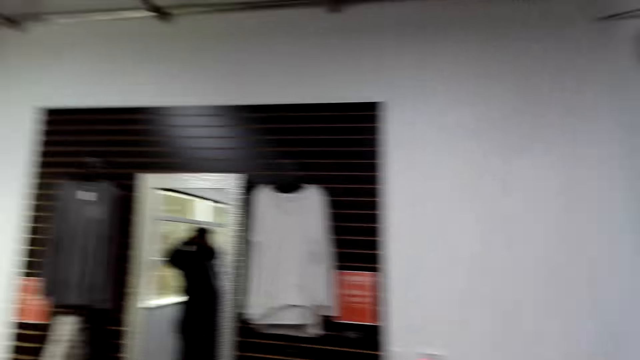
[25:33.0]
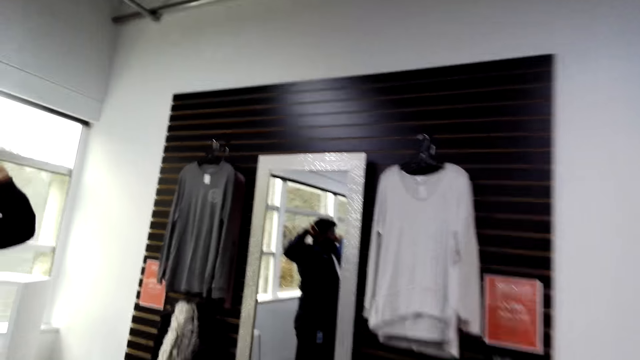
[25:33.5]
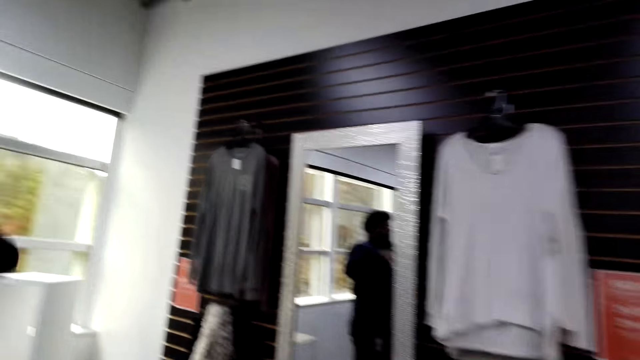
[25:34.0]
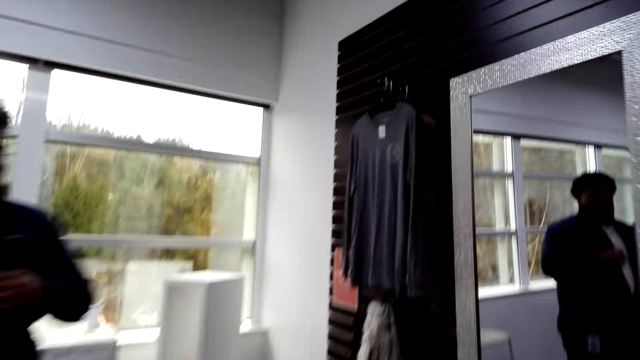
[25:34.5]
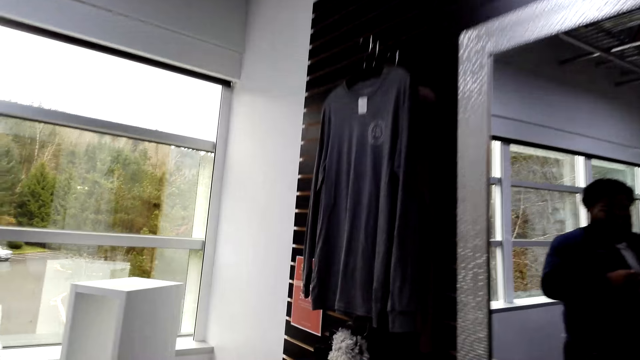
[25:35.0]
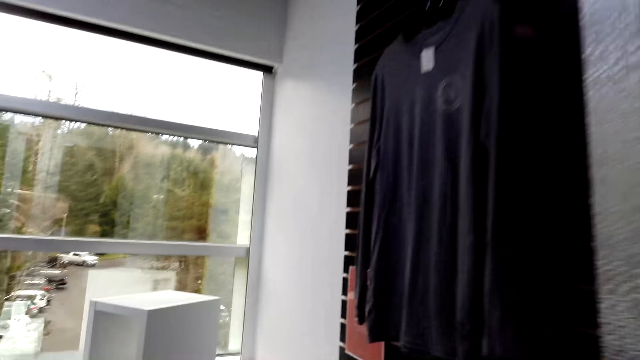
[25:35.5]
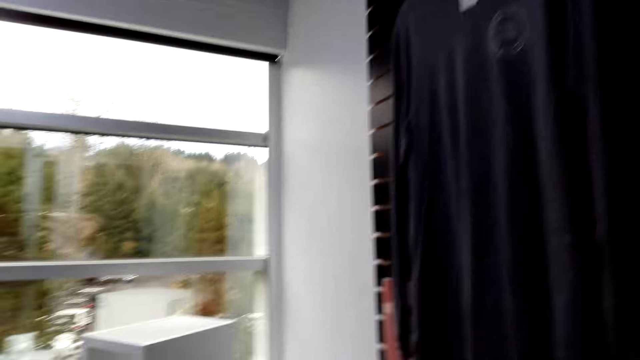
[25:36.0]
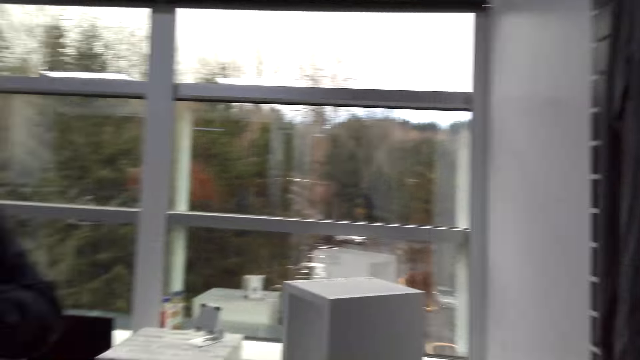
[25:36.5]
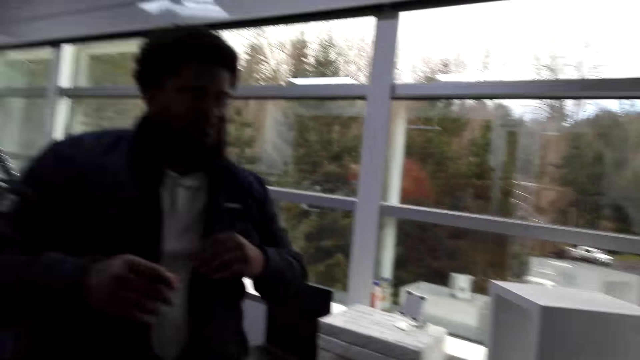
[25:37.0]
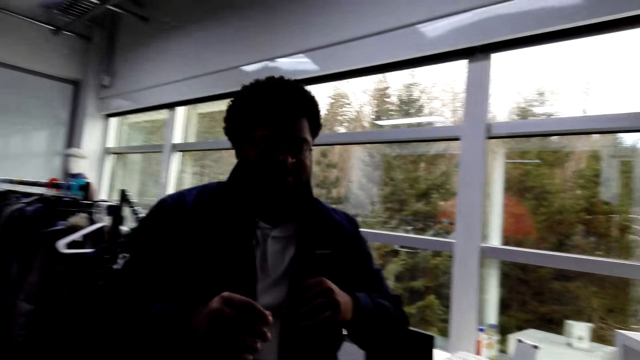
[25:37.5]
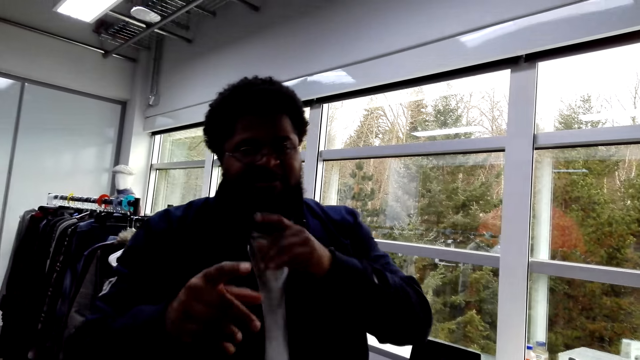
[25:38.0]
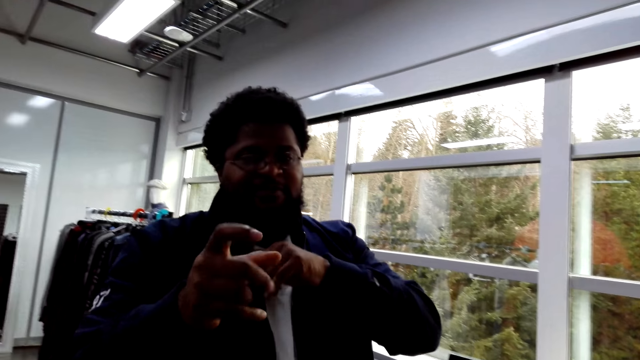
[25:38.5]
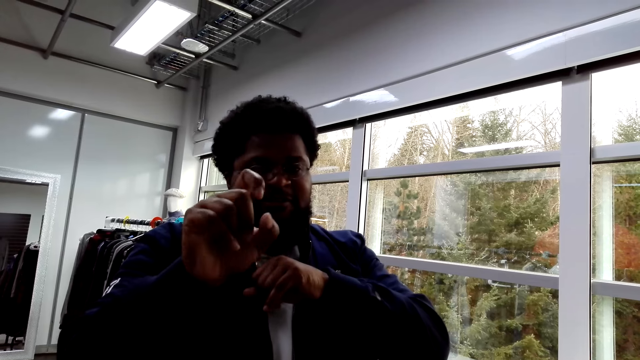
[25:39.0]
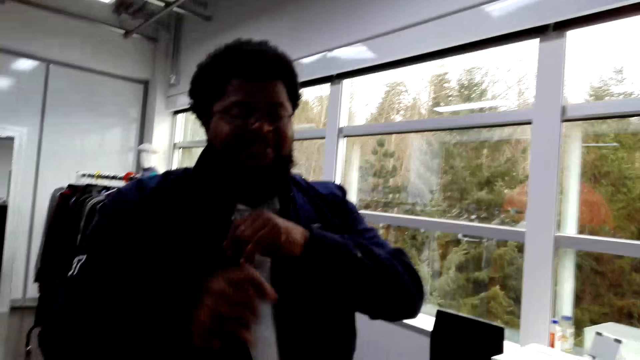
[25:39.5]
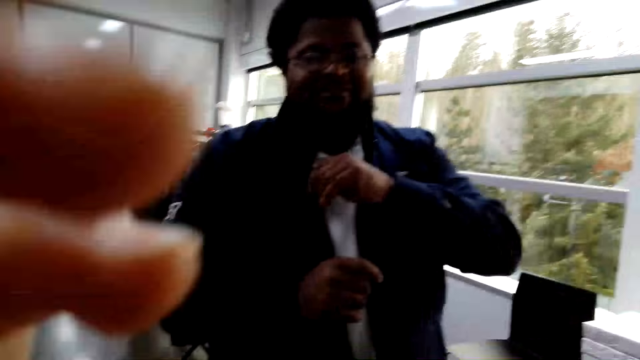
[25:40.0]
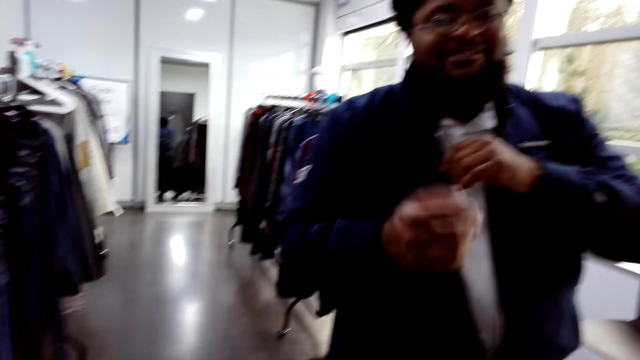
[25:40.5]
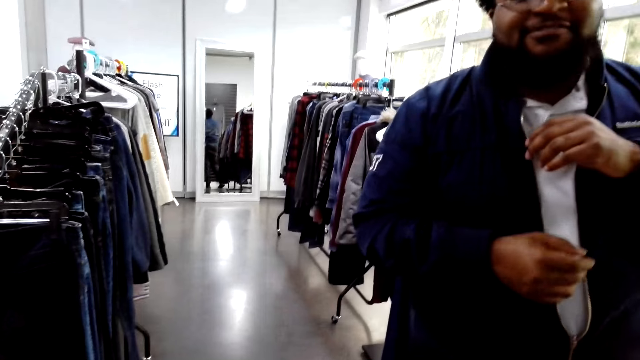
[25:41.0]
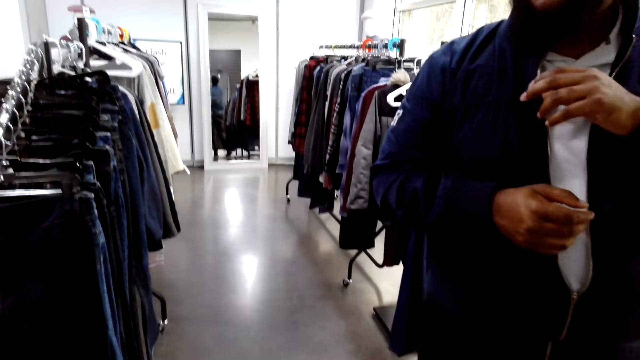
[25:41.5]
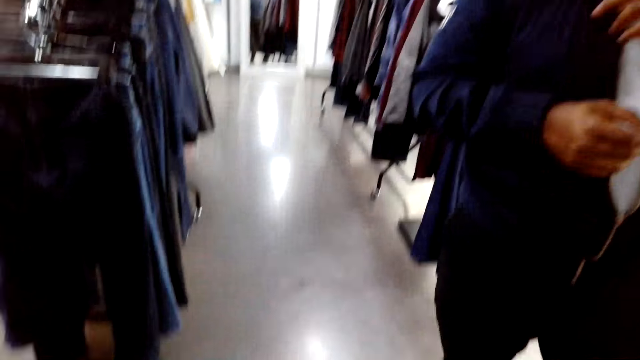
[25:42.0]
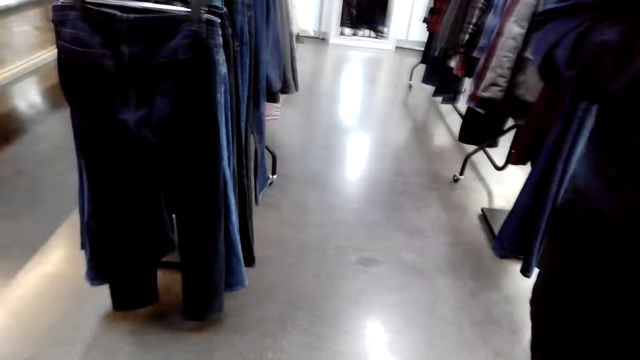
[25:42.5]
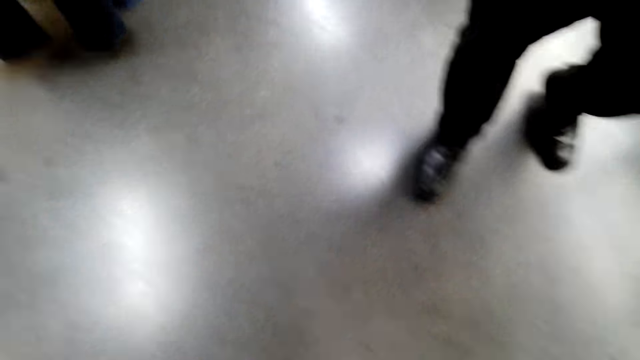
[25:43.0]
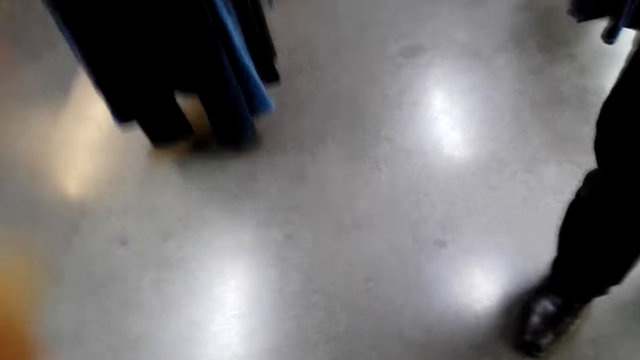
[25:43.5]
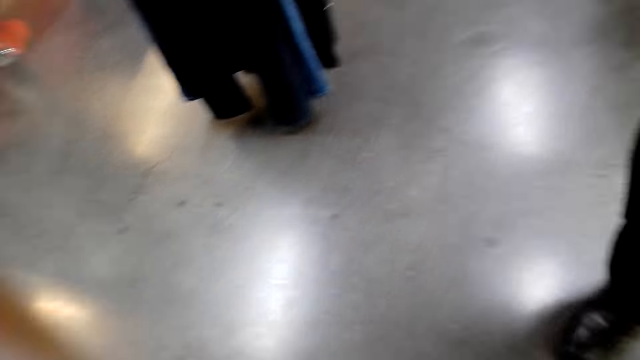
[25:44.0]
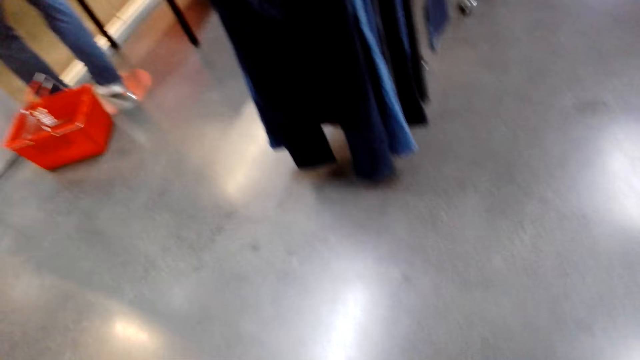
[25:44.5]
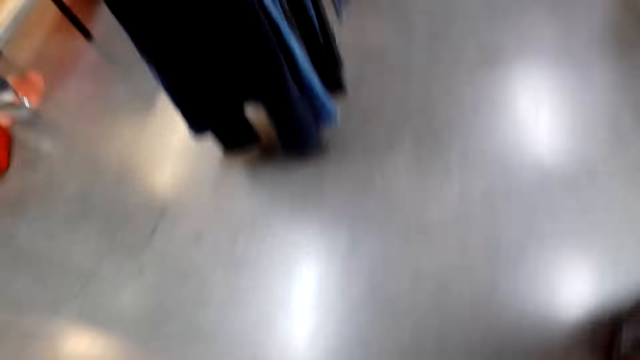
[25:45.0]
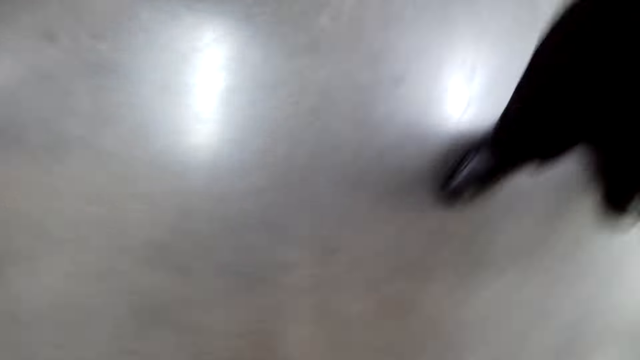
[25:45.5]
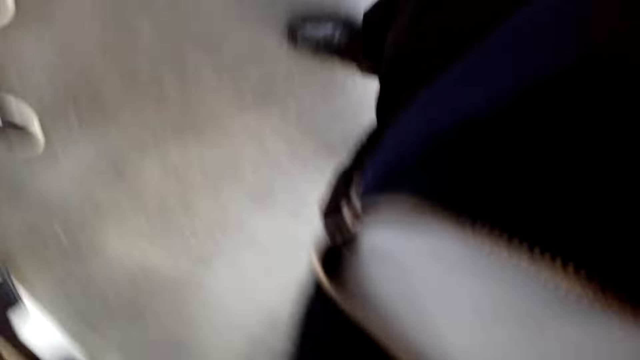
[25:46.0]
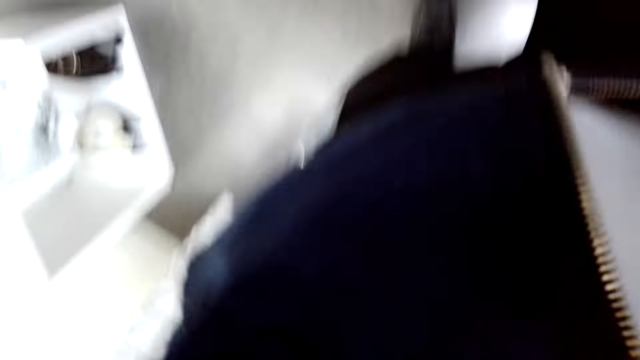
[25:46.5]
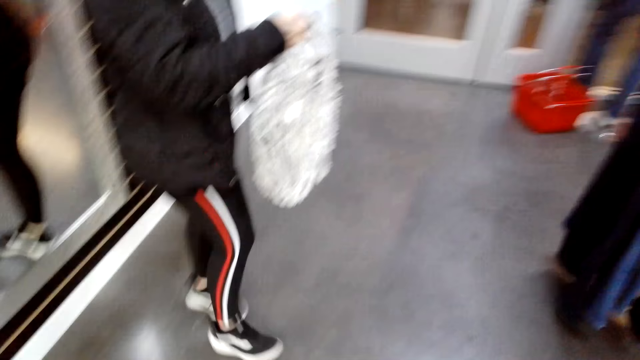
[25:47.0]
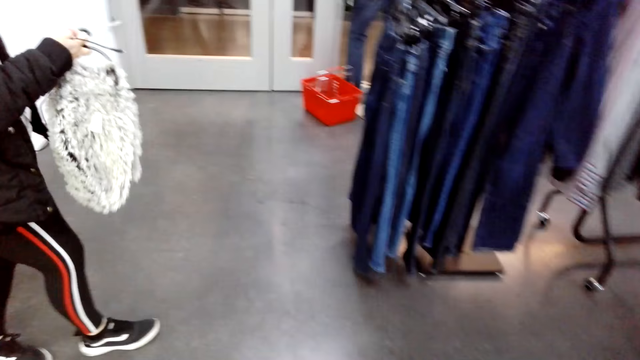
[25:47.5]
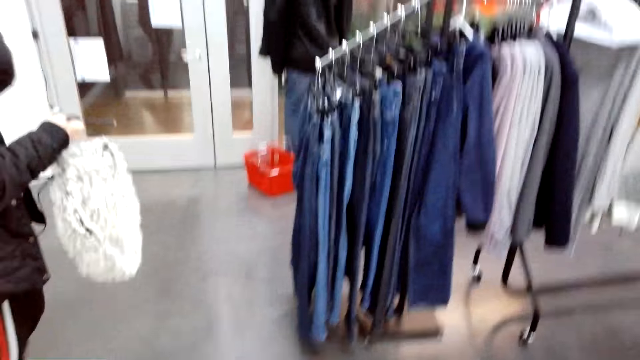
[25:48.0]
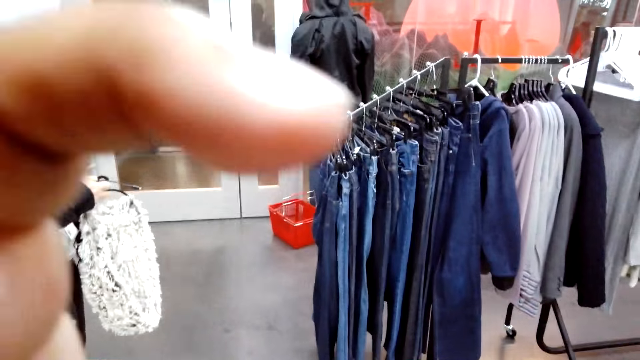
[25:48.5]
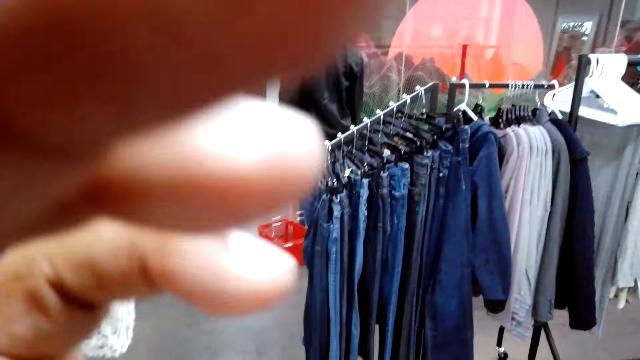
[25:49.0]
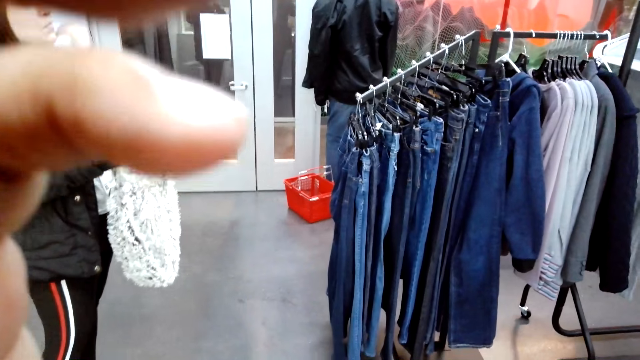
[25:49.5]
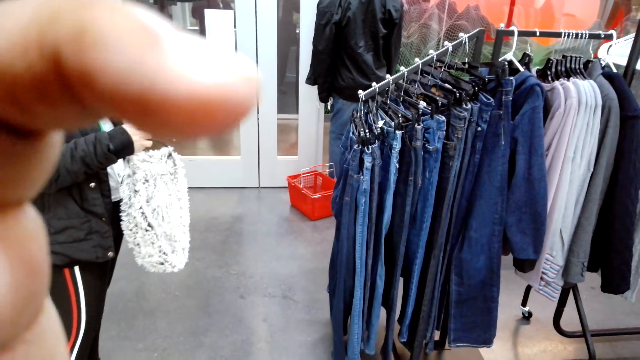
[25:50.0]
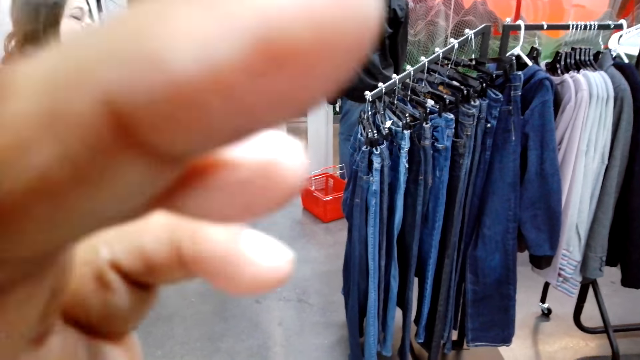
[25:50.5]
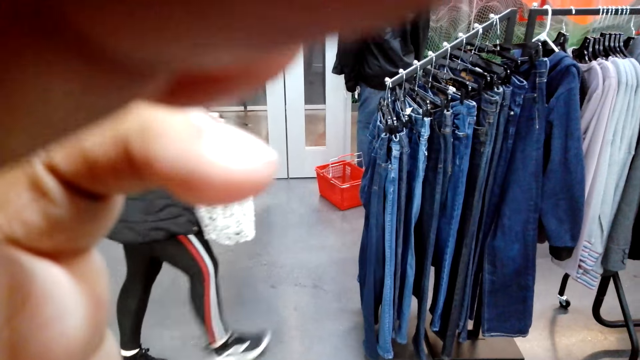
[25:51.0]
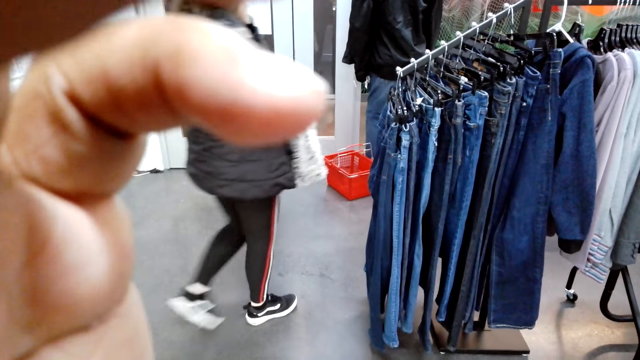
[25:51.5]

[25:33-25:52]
The camera wearer walks around. A man speaks to the camera wearer. The camera wearer walks in the clothes store. They look at the man. The man swings hands. The camera wearer adjusts the camera. The man speaks to the camera wearer.
